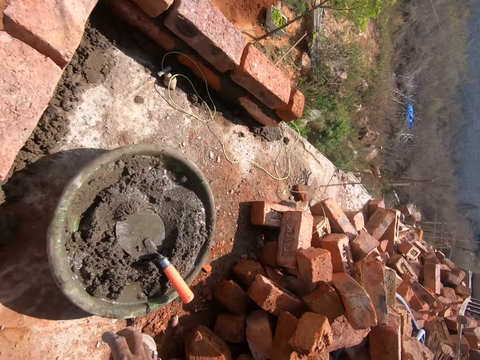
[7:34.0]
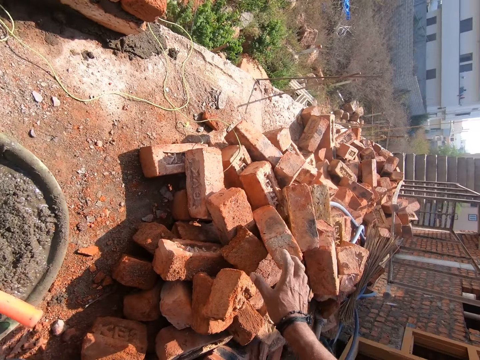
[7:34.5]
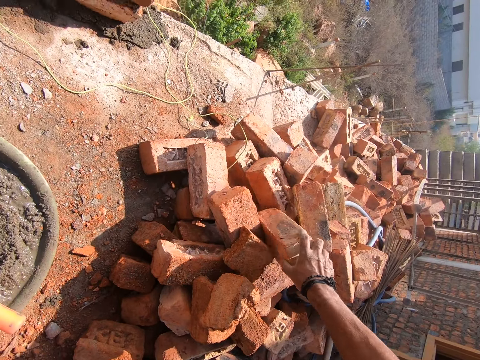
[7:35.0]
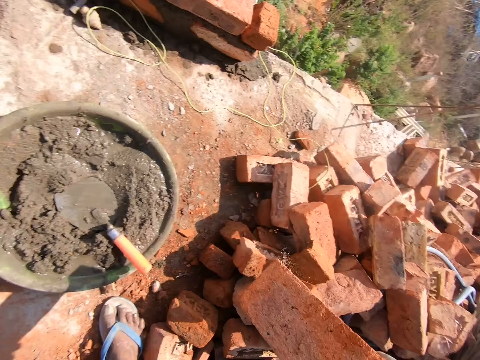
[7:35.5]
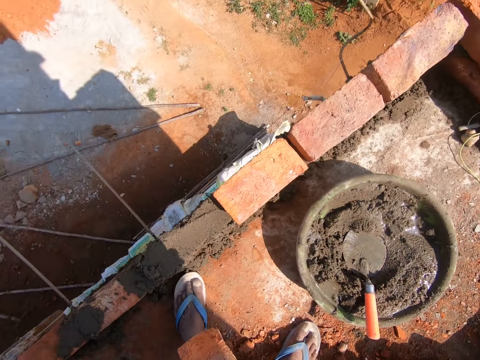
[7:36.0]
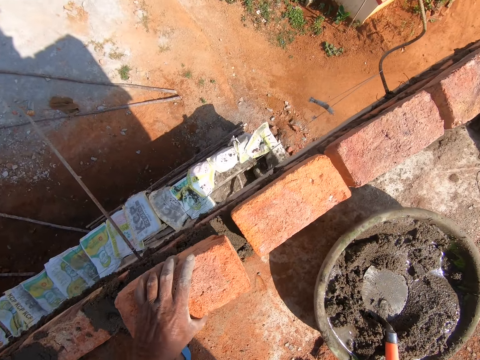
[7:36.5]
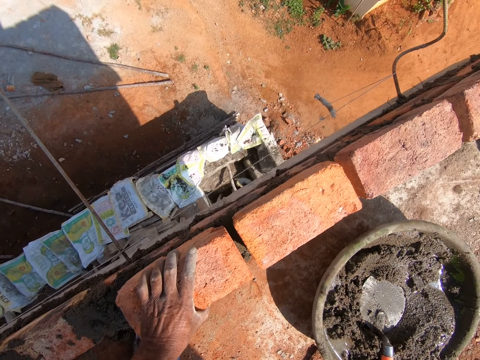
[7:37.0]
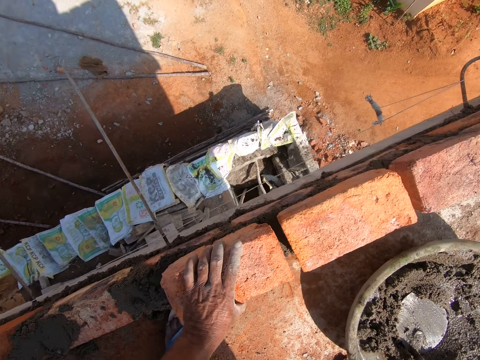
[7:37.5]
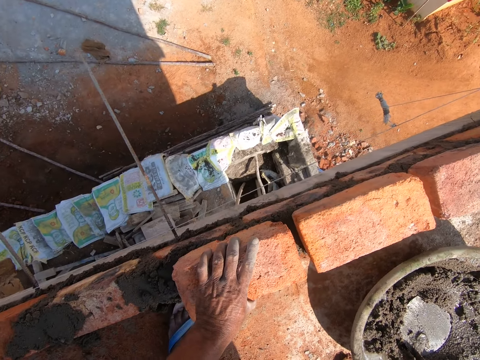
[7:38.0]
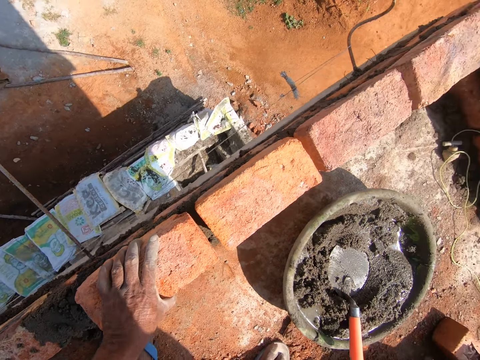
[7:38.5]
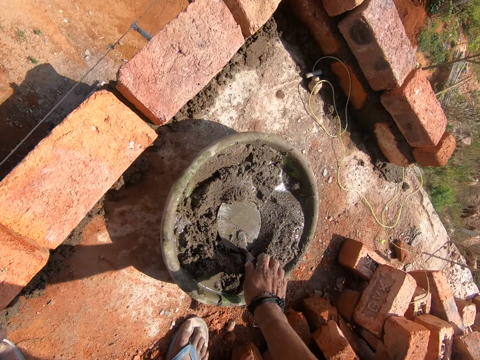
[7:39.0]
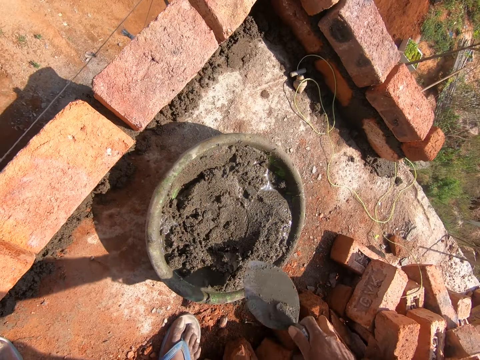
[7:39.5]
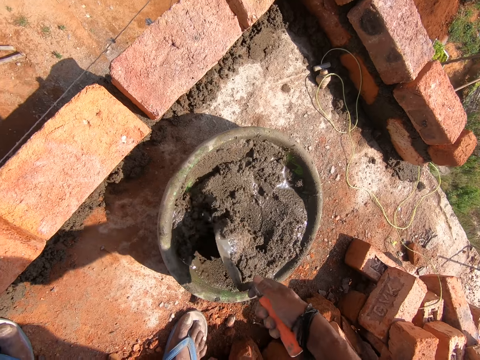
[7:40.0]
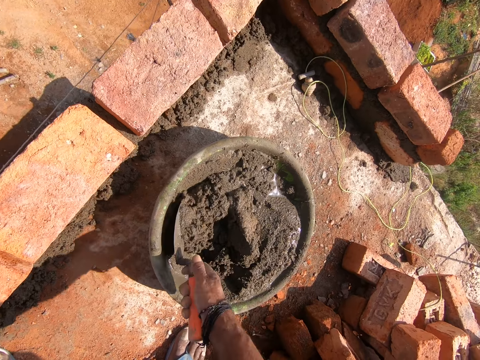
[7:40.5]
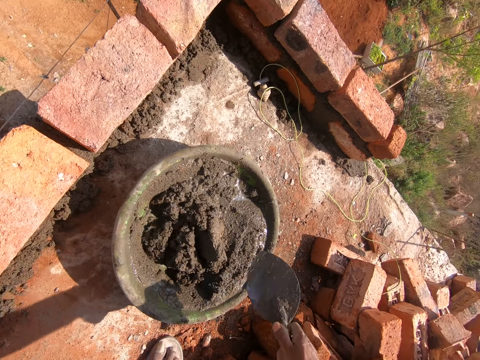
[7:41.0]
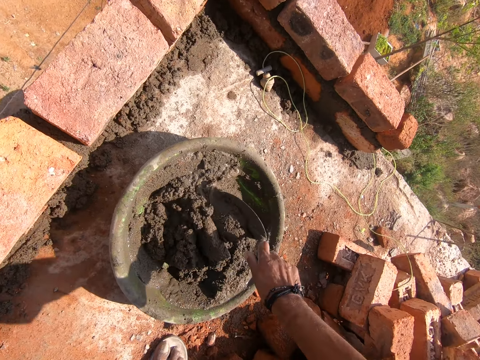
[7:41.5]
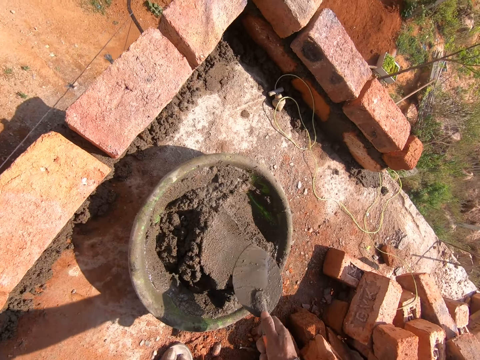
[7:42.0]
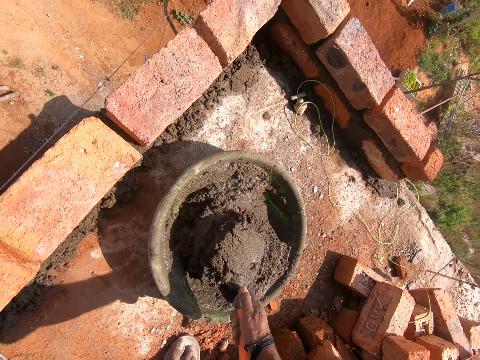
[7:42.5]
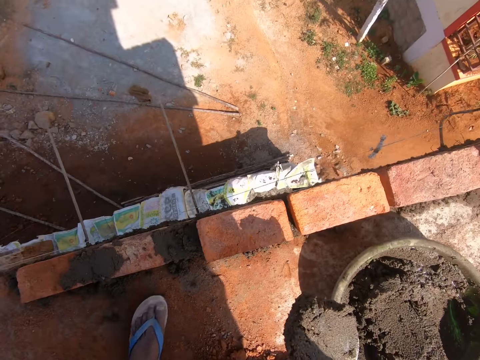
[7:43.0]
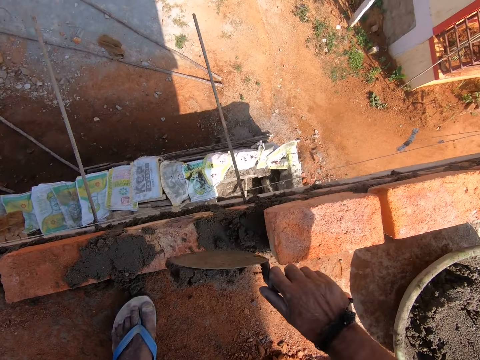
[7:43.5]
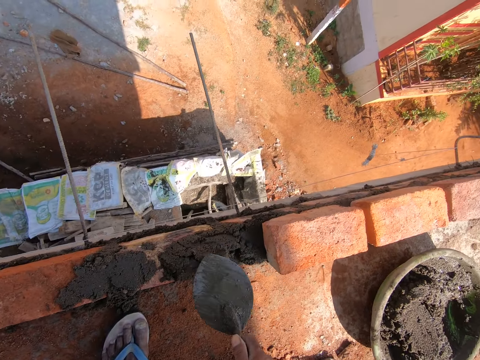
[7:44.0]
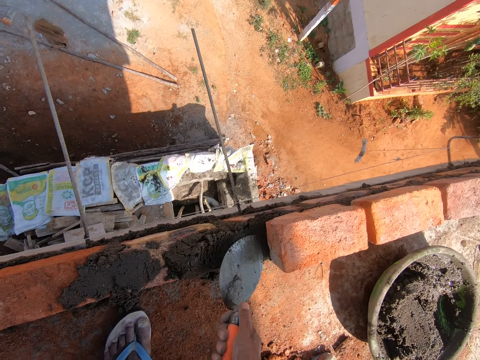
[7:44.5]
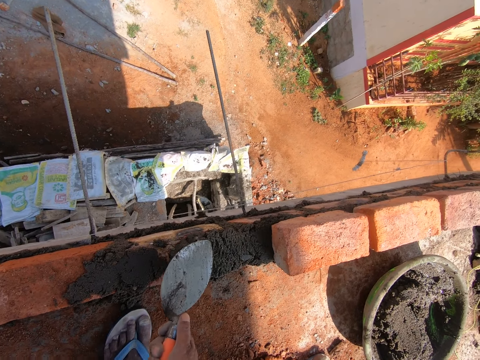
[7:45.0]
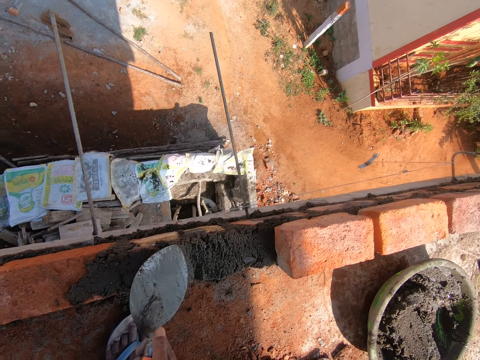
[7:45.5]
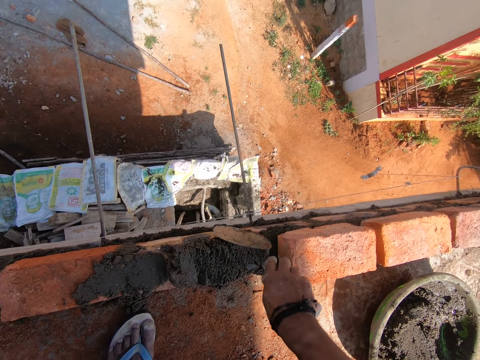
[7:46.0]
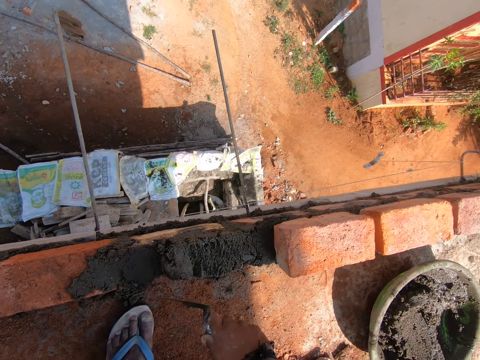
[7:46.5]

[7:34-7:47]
The camera wearer picks the brick from the floor. They place the brick on the mortar. They pick the trowel from the bowl. They mix the mortar with the trowel. They scoop the mortar with the trowel, pour the mortar on the bricks, and spread the mortar with the trowel.

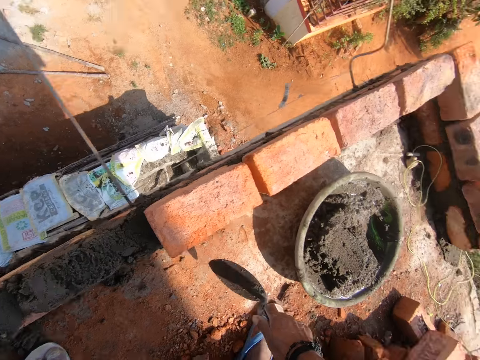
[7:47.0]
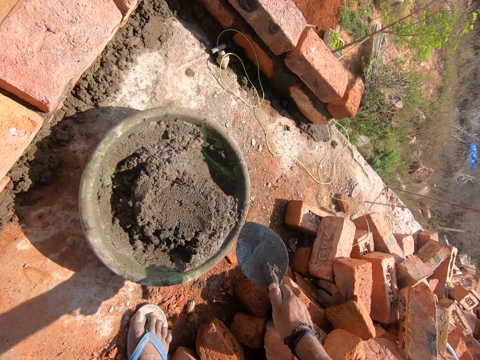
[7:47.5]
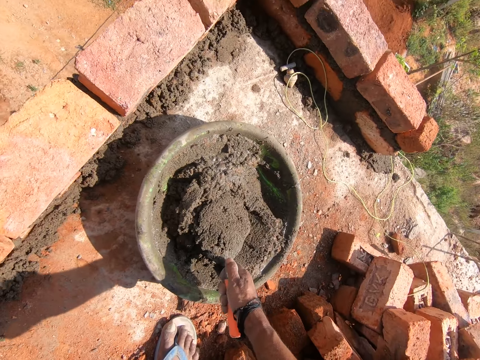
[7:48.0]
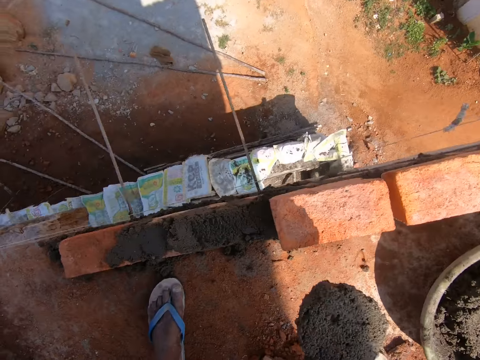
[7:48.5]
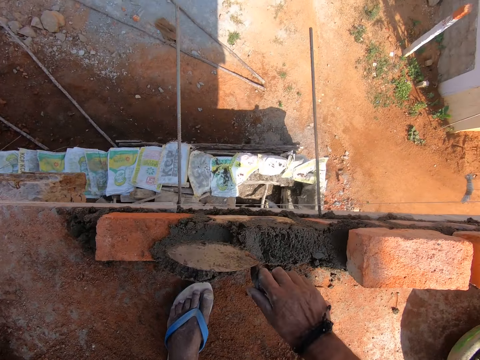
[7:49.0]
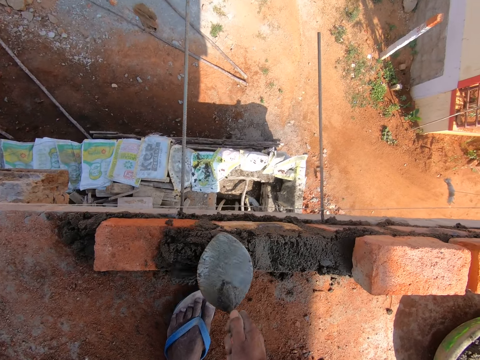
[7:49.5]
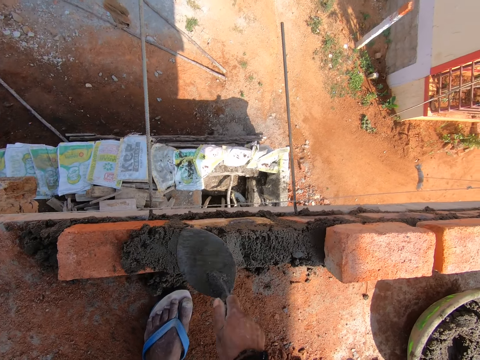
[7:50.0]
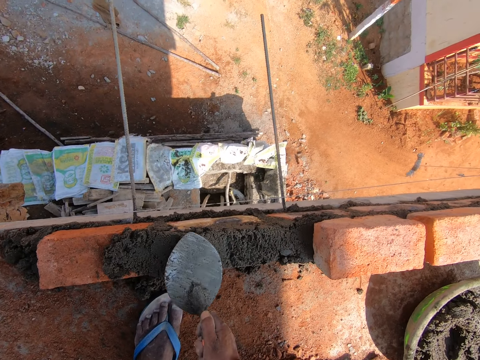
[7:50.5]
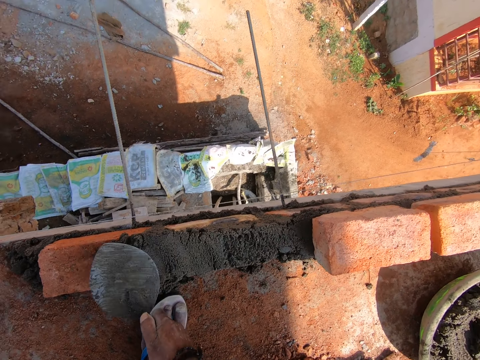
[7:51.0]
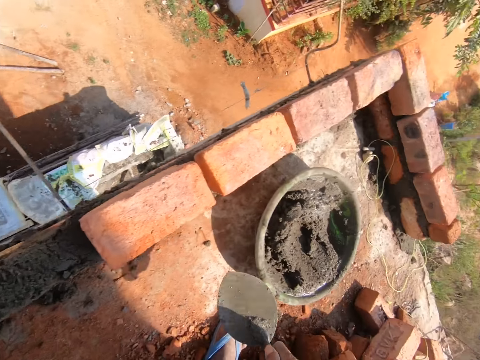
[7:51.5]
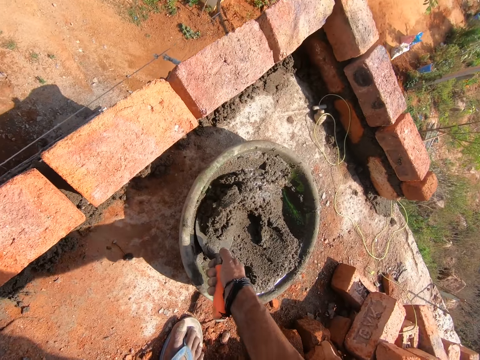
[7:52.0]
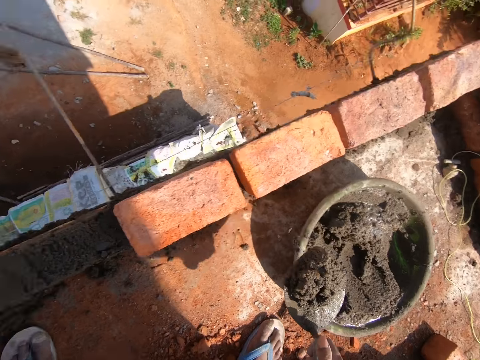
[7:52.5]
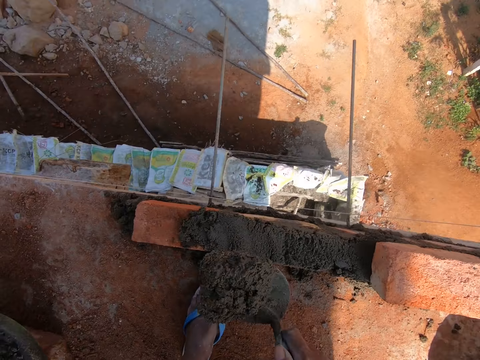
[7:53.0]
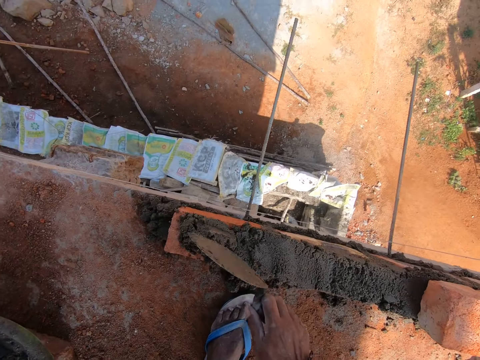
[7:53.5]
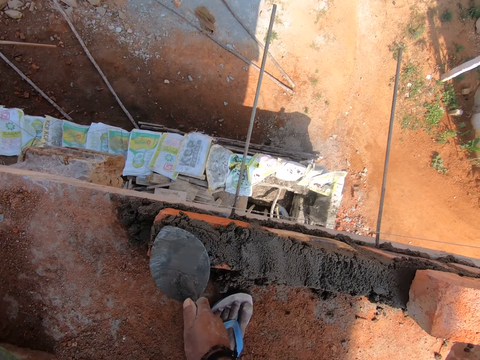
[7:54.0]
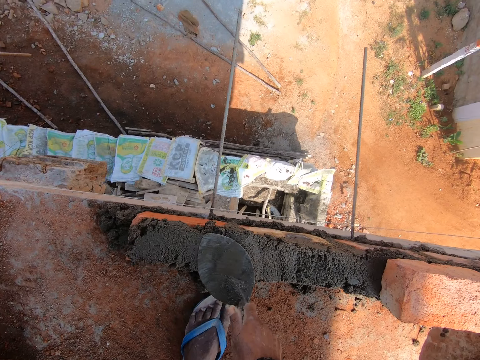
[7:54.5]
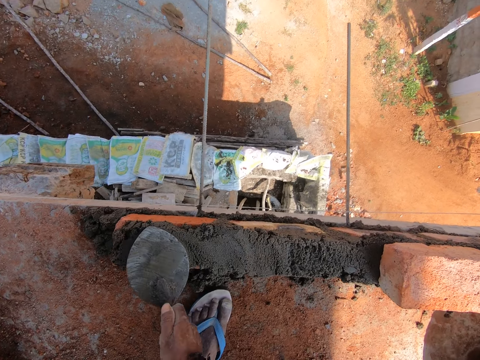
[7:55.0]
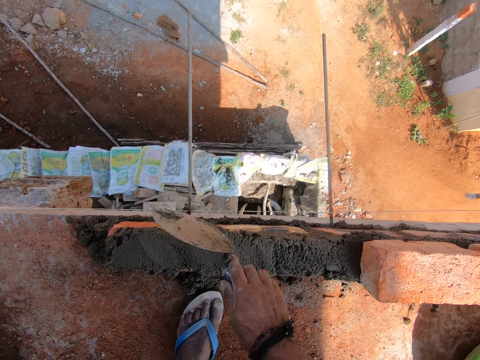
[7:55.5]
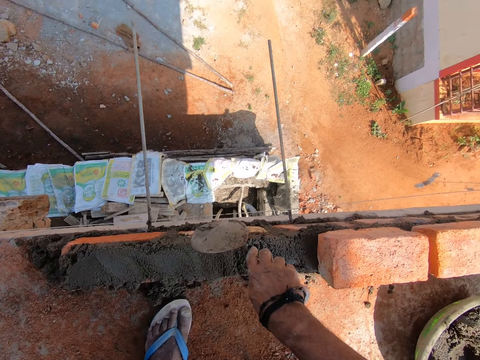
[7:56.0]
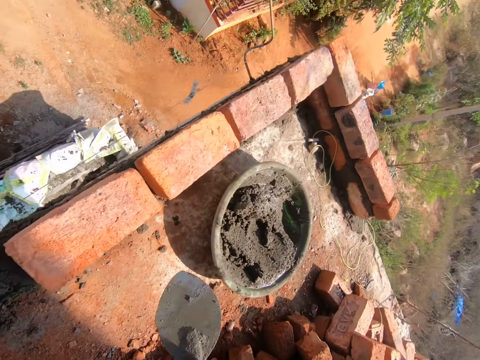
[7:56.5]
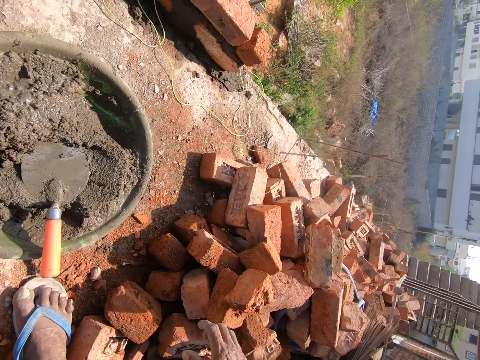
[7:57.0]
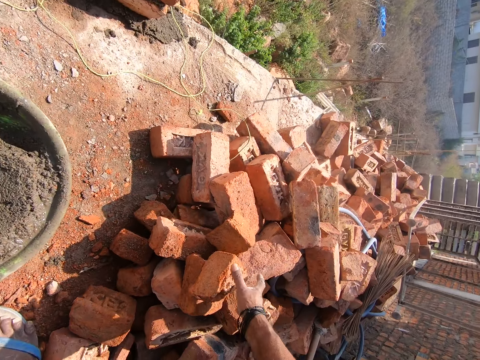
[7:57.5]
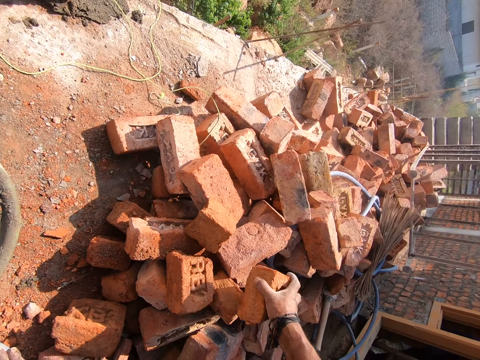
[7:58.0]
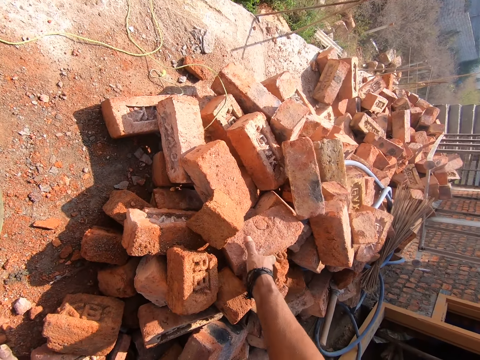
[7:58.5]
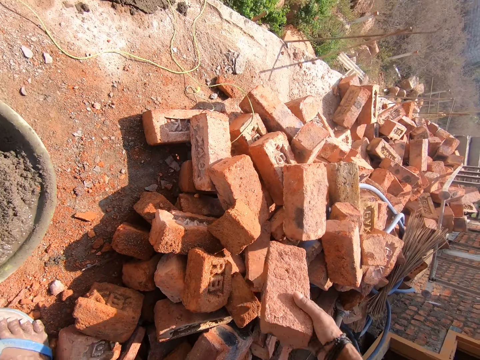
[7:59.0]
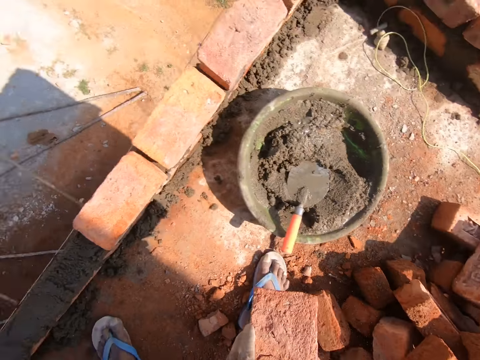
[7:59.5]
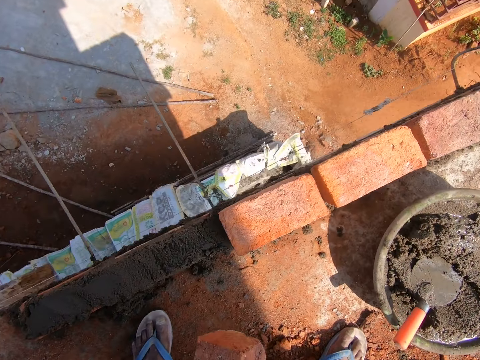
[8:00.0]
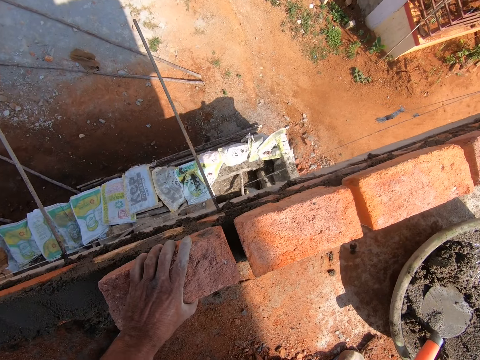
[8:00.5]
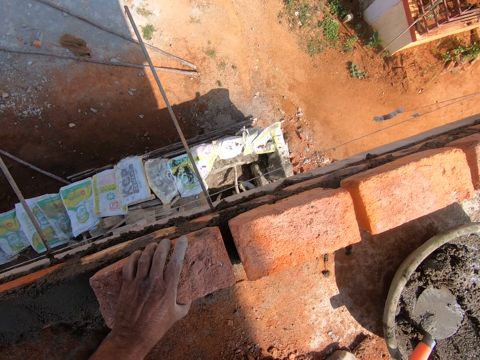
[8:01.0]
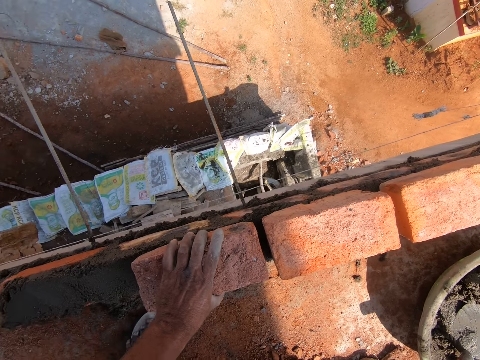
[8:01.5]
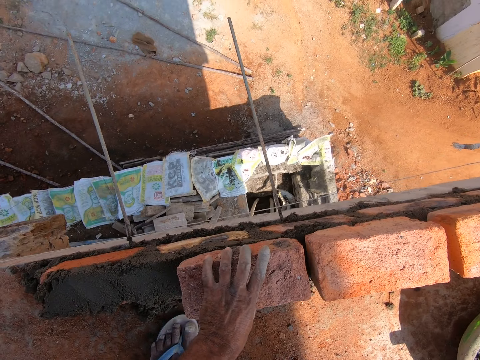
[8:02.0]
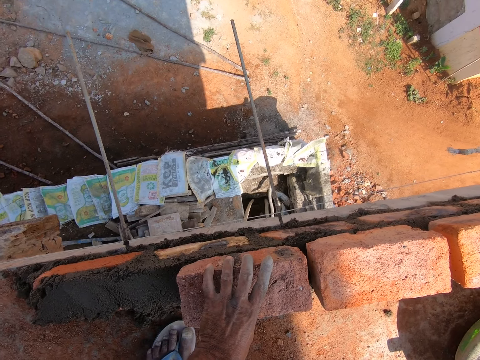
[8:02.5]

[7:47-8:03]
The camera wearer scoops the mortar with the trowel, pours the mortar on the bricks, and spreads the mortar with the trowel. They scoop the mortar with the trowel, pour the mortar on the bricks, and spread the mortar with the trowel. They drop the trowel in the bowl. They move the brick aside. They pick the brick and drop the brick. They pick the brick from the floor. They place the brick on the mortar.
